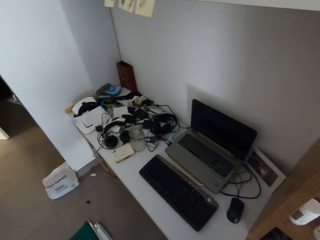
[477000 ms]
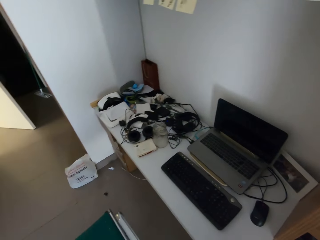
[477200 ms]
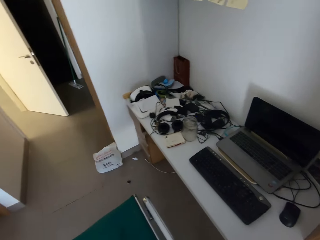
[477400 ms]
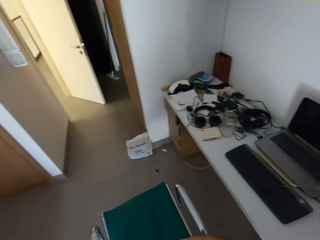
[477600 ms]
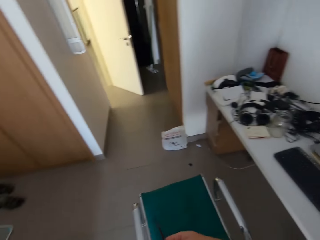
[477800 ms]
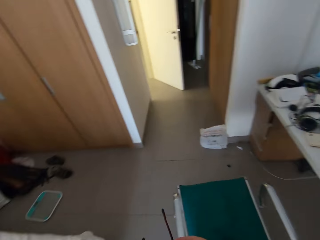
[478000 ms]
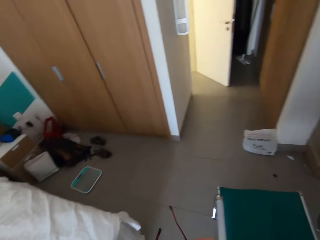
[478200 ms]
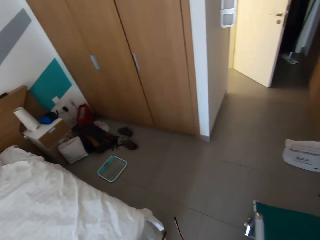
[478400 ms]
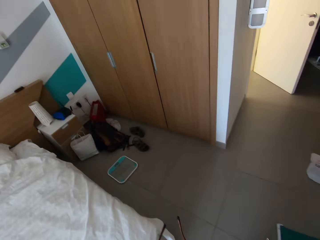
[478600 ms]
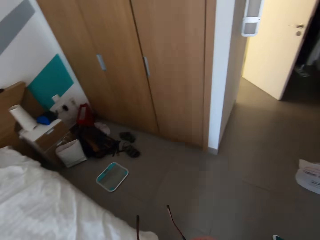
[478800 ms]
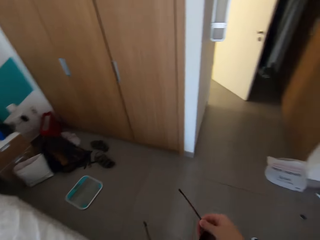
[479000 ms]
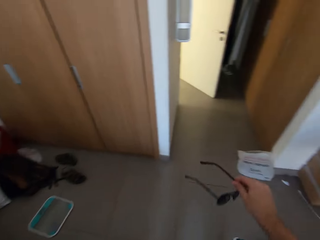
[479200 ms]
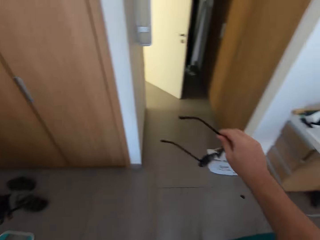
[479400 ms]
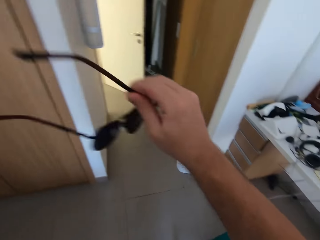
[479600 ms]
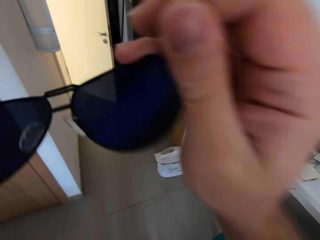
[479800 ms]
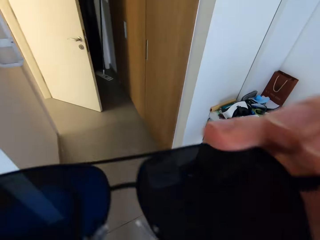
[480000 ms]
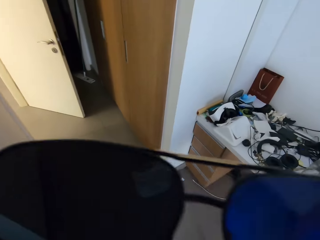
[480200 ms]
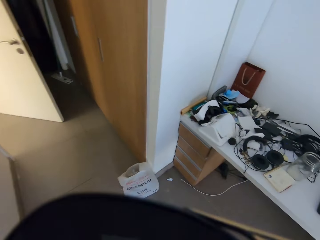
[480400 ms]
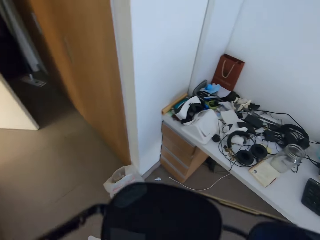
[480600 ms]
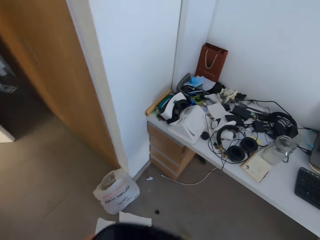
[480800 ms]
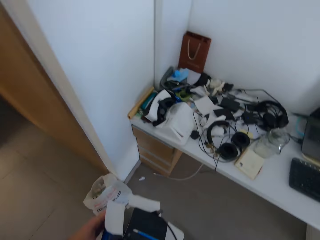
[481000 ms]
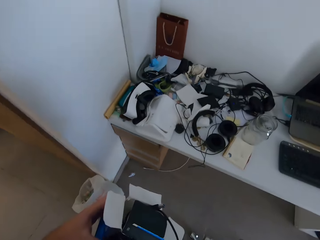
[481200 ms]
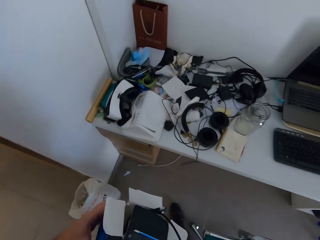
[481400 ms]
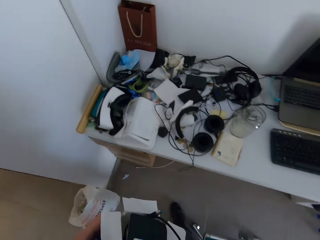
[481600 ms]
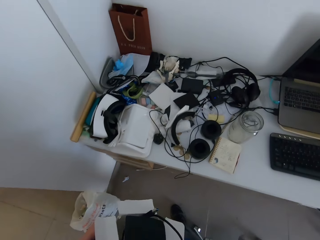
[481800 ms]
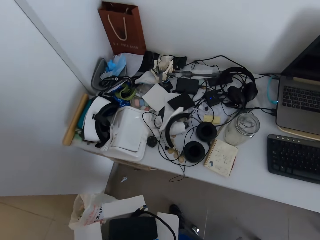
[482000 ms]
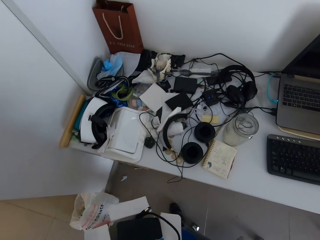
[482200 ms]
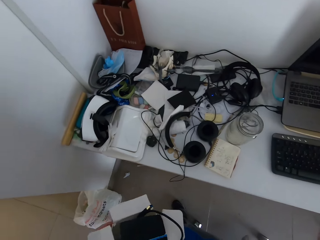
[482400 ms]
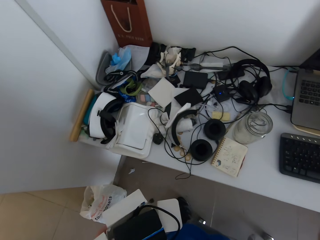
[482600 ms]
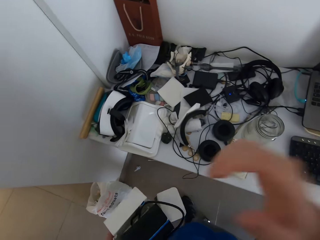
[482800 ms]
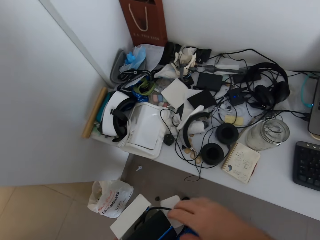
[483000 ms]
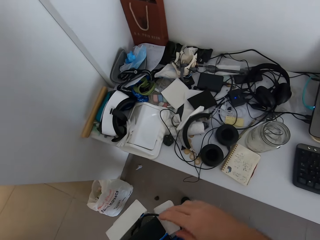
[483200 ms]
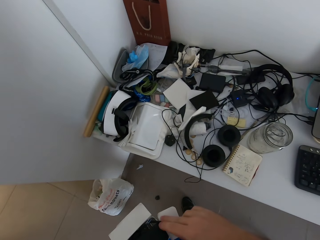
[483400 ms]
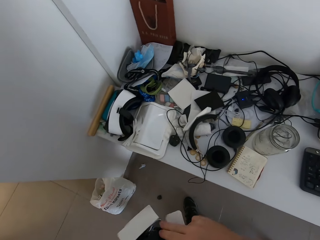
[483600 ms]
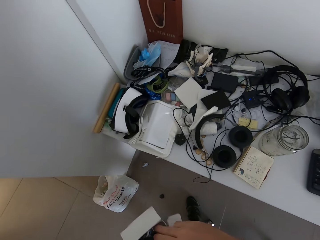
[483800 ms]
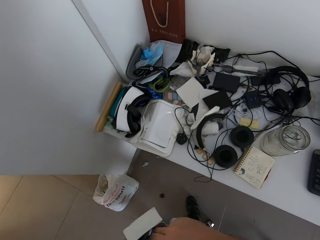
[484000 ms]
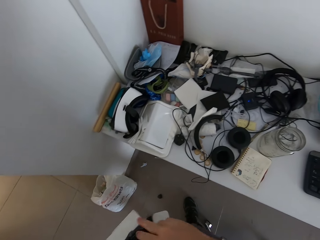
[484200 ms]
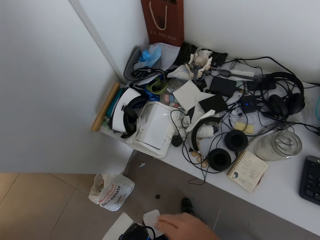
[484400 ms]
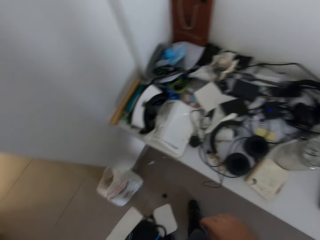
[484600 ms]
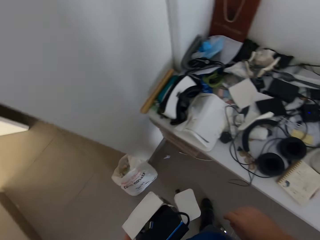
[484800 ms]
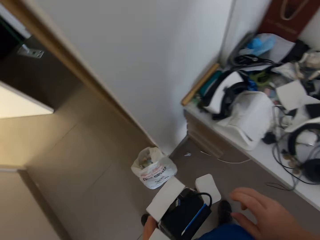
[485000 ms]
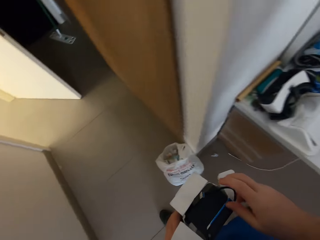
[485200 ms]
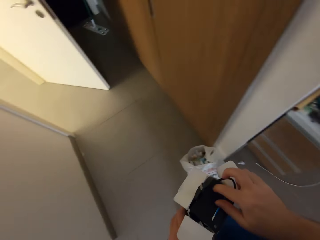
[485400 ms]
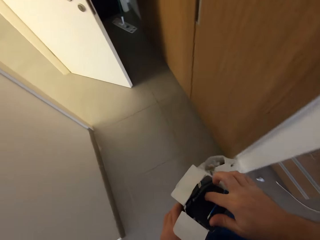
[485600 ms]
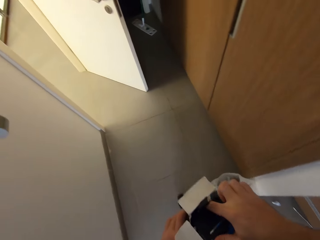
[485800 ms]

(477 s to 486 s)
The camera wearer picks something. He puts on his glasses, sun glasses. He holds the cartoon.

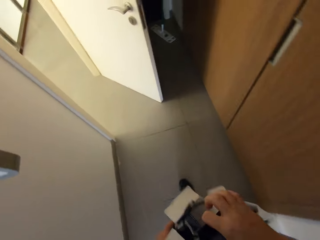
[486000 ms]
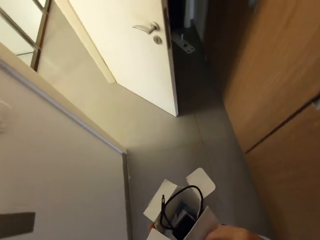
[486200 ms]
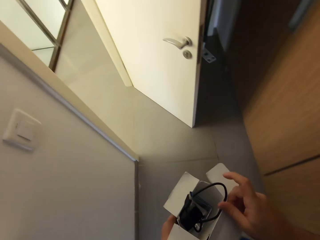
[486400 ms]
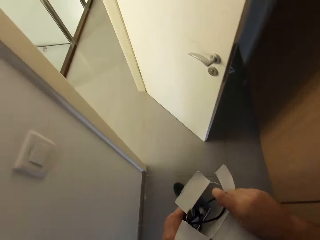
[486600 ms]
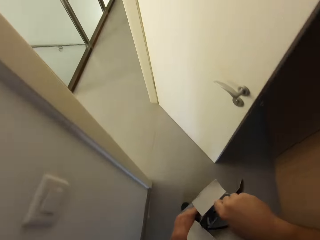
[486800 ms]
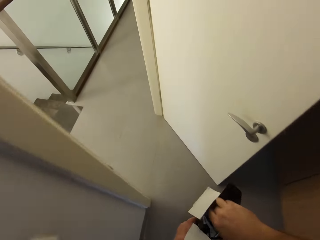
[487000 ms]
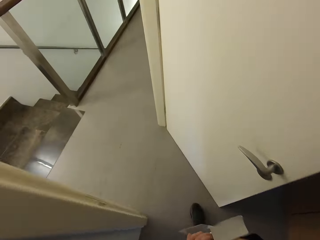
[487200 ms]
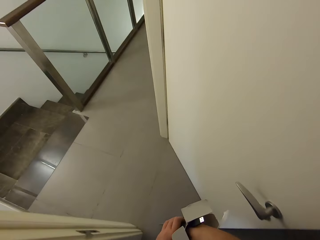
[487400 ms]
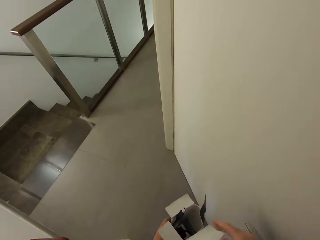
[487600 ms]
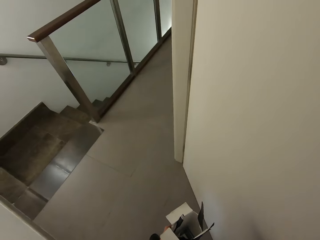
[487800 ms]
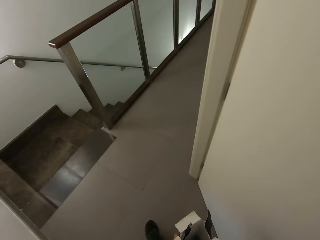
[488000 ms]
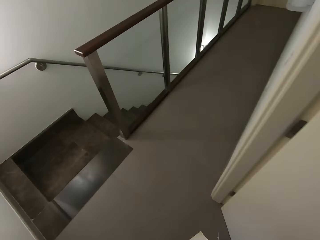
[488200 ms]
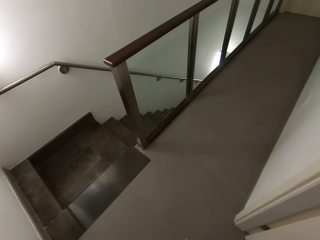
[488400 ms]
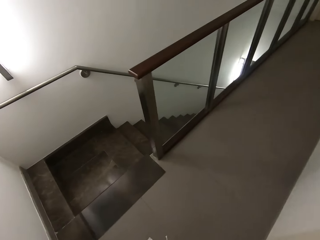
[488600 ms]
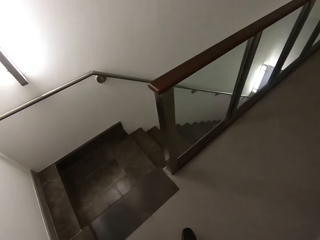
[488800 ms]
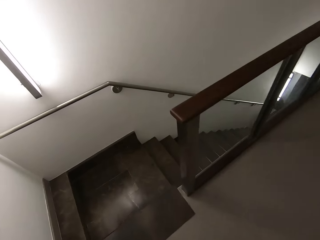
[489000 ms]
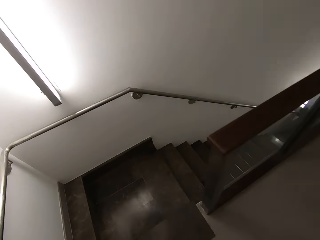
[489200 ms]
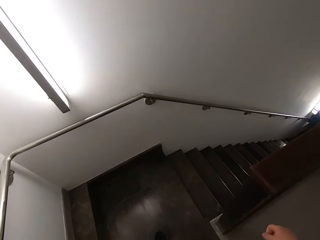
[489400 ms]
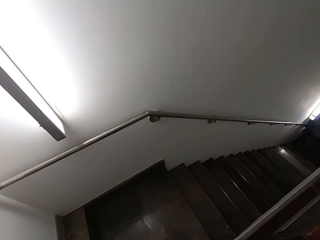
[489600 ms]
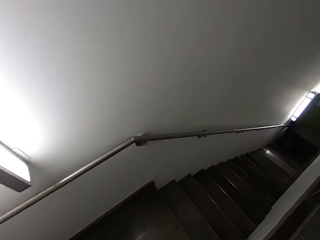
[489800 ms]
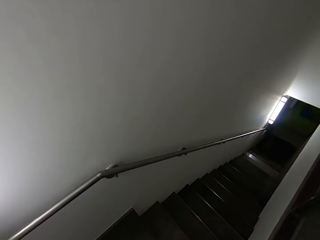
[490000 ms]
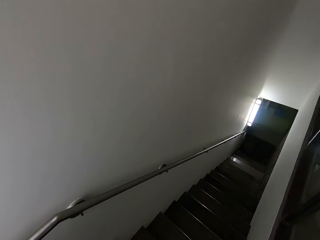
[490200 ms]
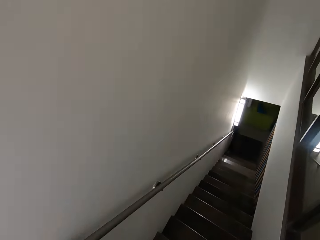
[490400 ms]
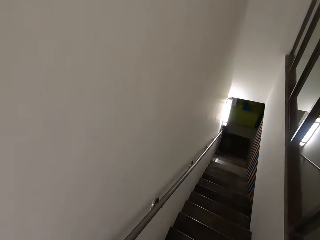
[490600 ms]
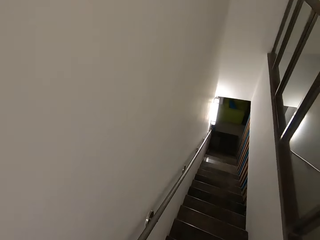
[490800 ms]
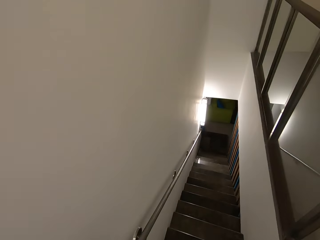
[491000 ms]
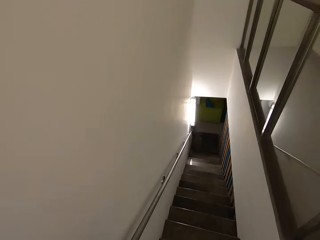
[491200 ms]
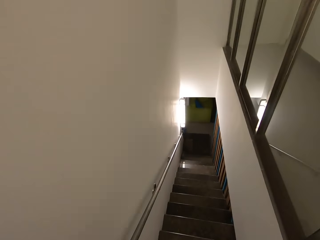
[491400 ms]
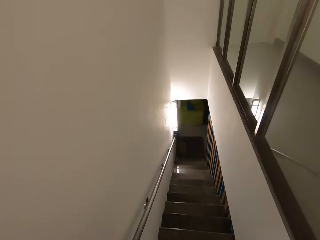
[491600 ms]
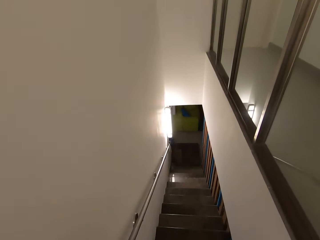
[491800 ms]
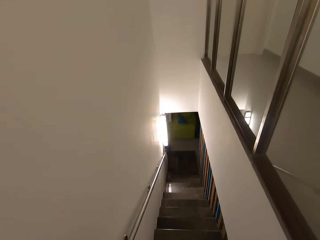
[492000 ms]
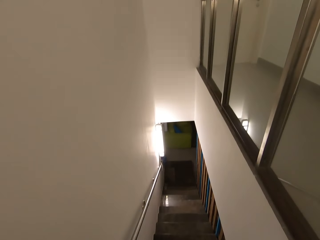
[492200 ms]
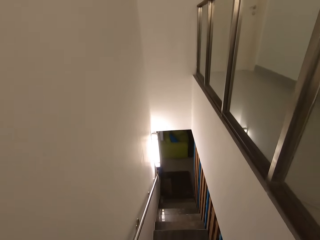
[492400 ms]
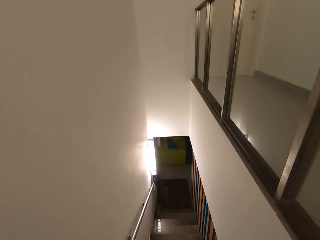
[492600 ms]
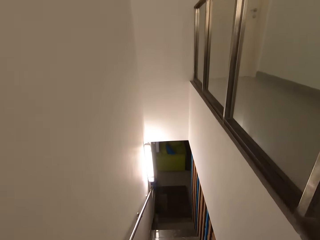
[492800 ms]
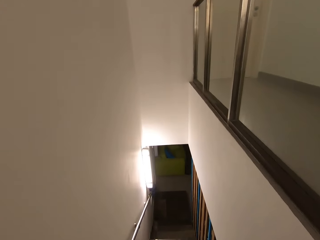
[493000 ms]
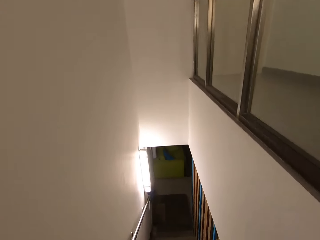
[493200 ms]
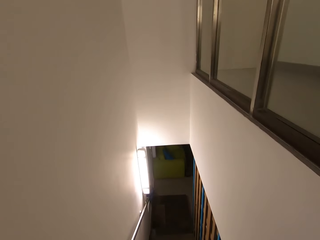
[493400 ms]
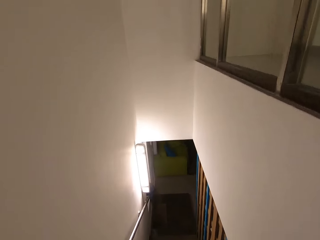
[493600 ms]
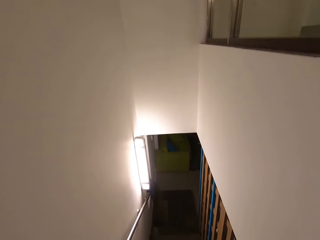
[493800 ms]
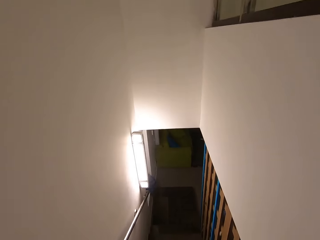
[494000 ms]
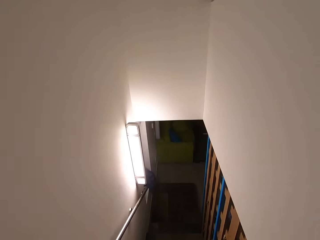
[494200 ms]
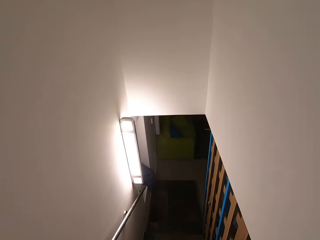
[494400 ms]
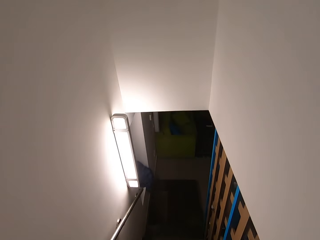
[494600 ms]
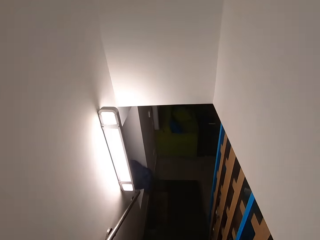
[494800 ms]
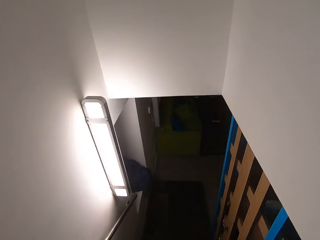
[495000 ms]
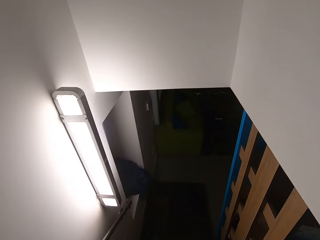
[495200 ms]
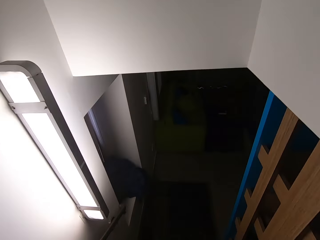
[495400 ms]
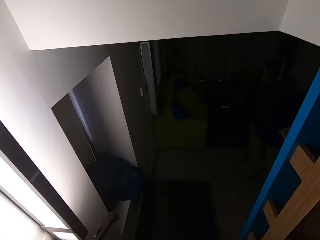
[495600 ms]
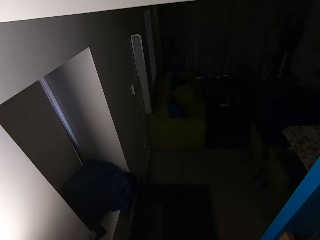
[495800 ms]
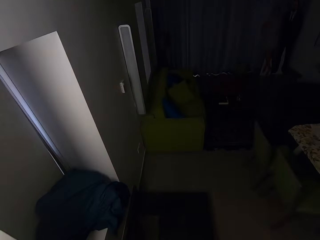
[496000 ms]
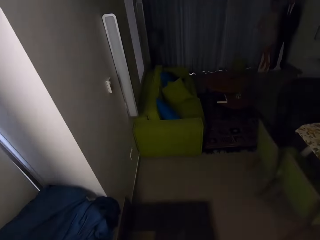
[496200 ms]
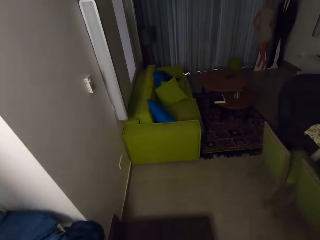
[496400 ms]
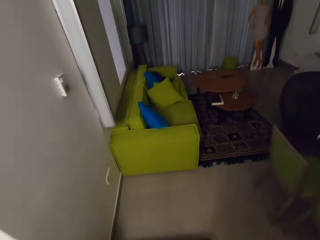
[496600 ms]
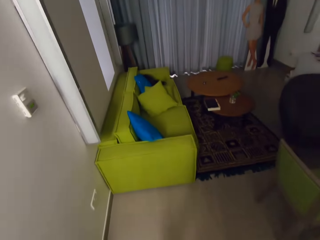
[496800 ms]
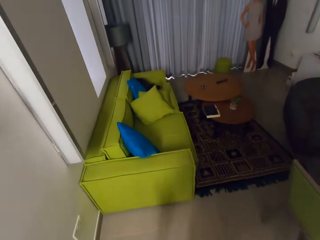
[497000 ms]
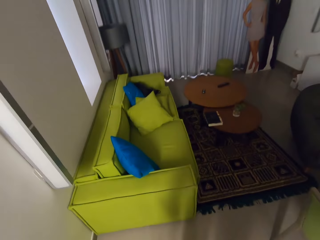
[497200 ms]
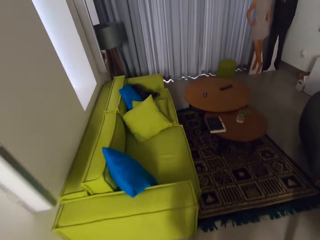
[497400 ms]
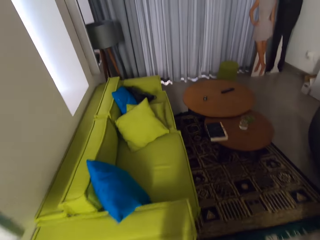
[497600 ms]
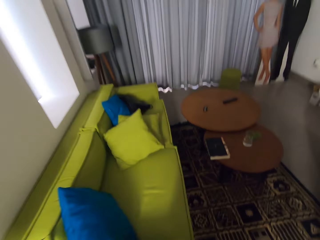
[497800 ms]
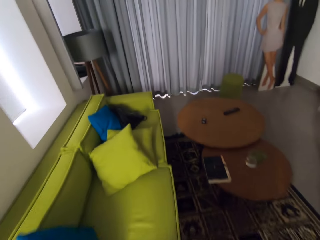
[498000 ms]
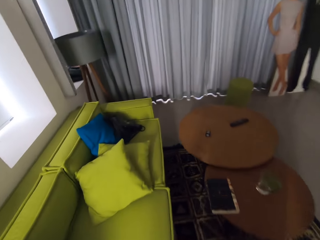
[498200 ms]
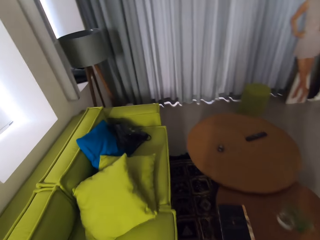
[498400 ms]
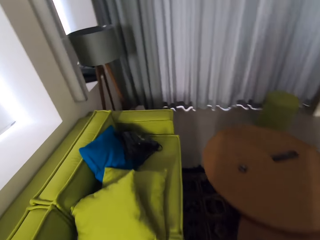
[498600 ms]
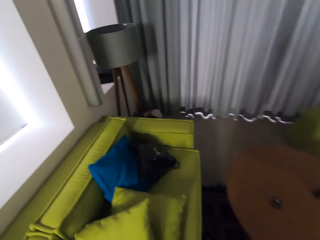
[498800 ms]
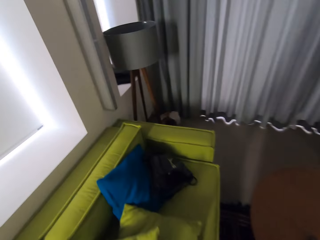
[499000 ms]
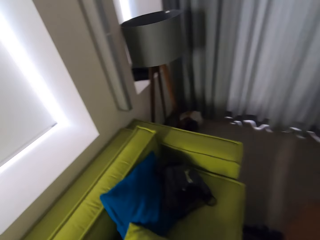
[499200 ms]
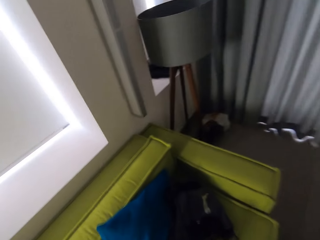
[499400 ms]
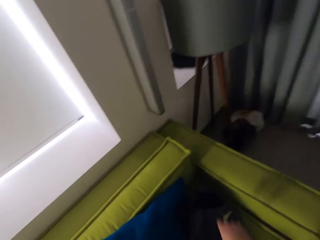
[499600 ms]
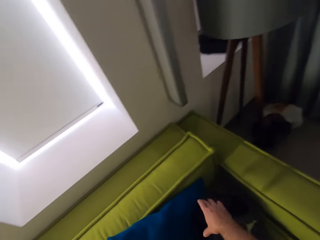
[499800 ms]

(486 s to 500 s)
The camera wearer carries the cartoon. They walk around the room. They walk downstairs. They walk around the room.
